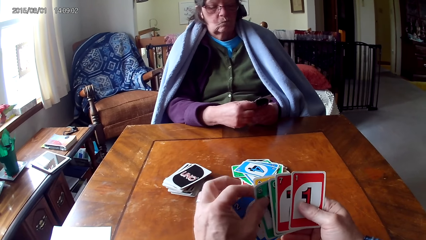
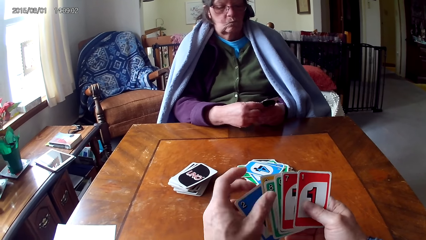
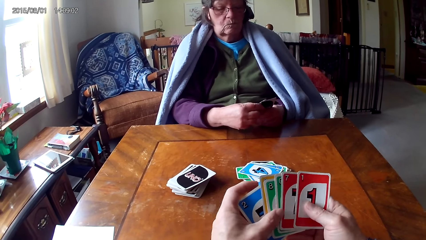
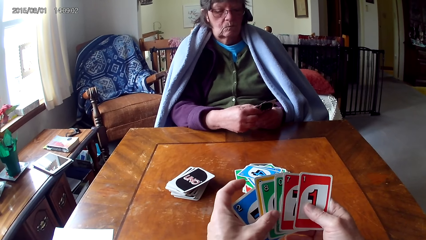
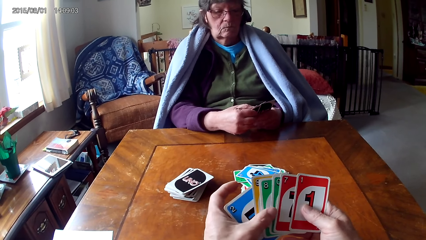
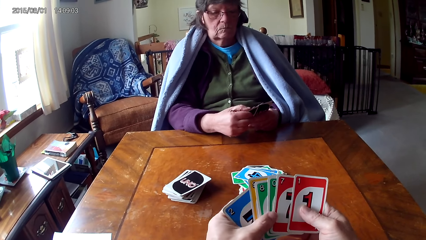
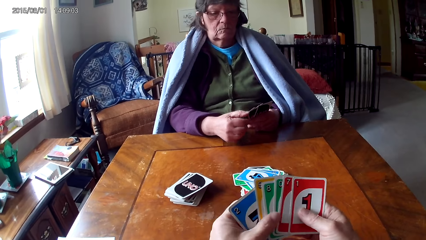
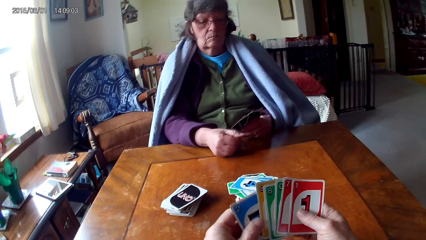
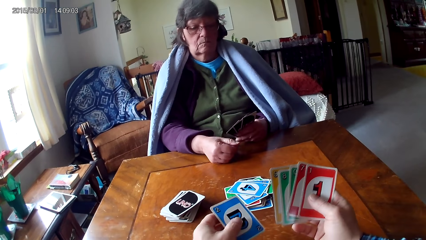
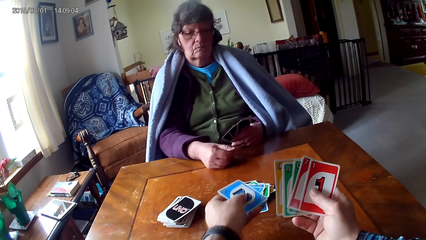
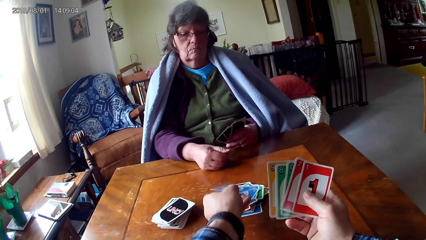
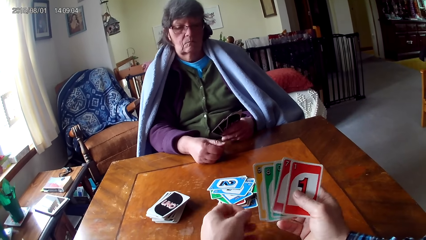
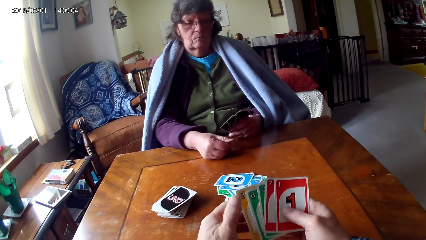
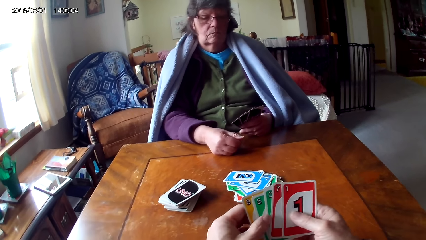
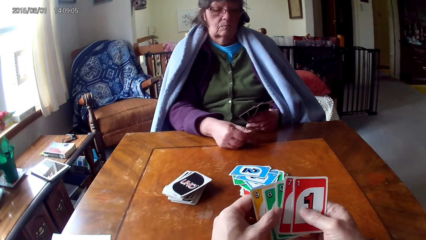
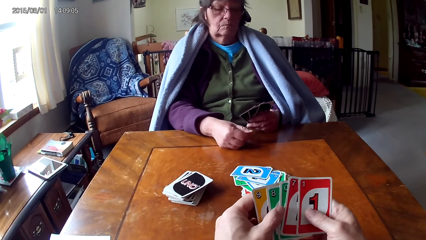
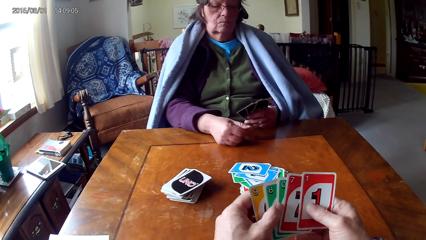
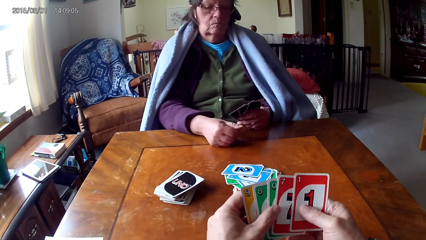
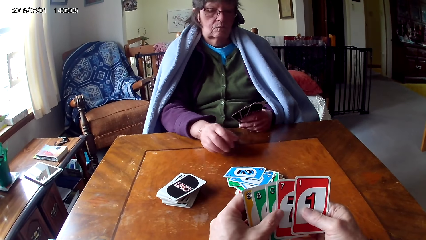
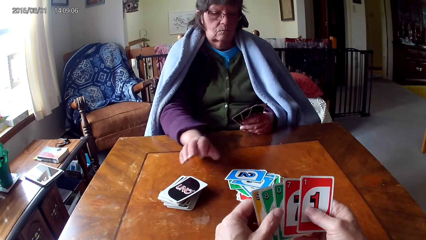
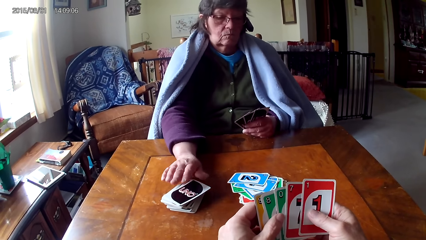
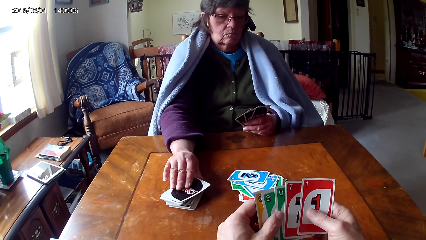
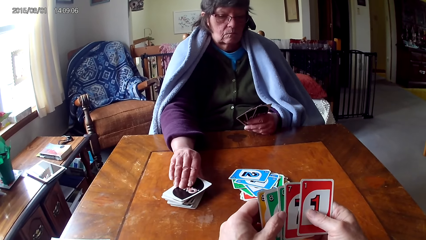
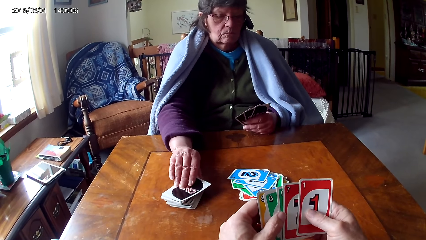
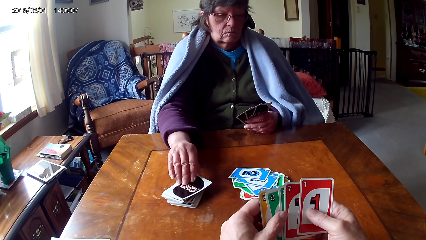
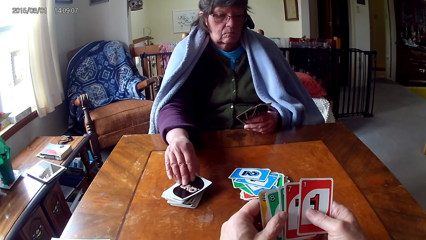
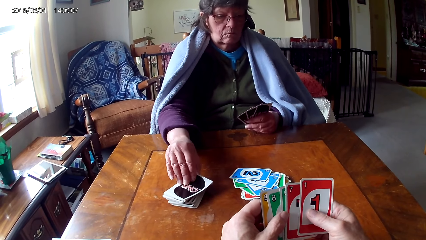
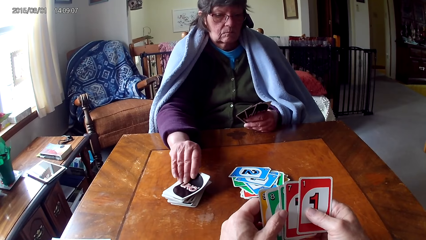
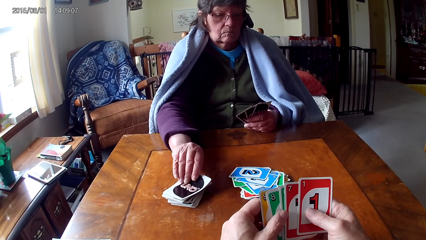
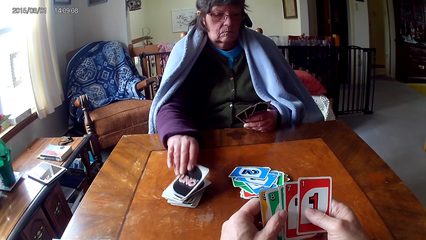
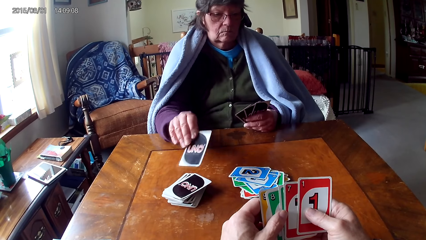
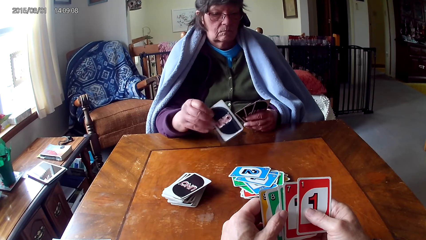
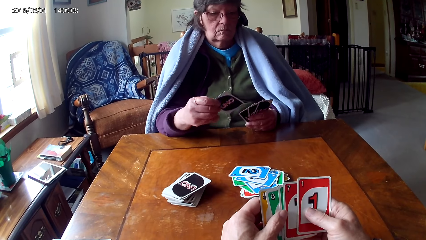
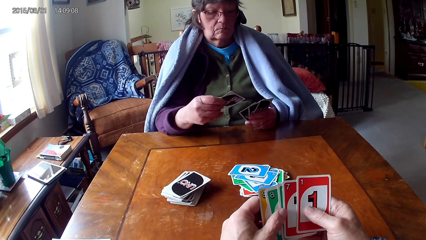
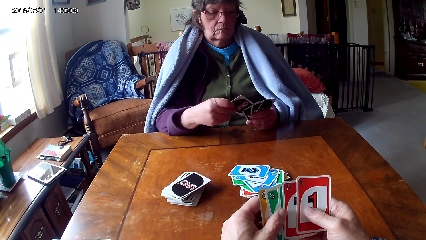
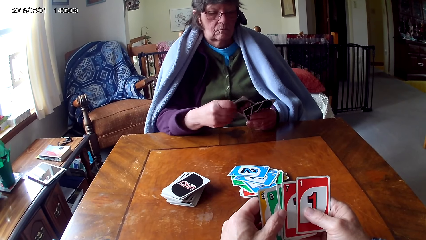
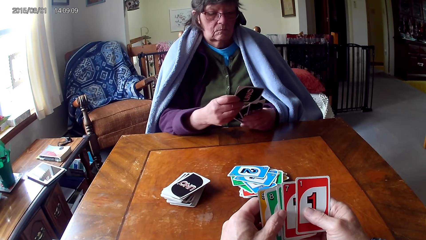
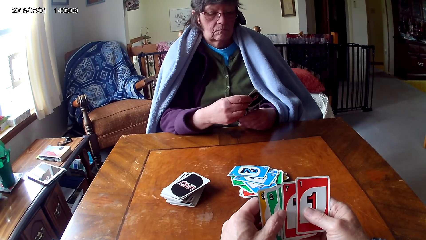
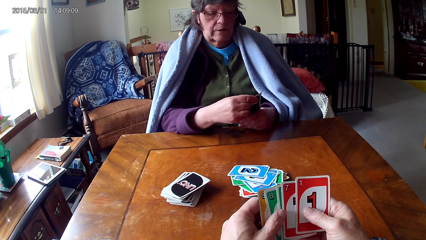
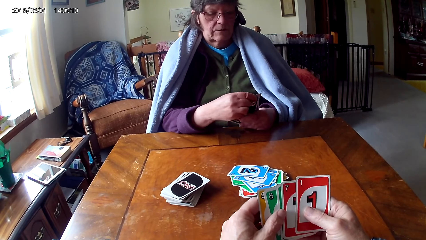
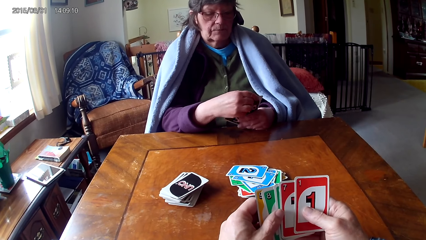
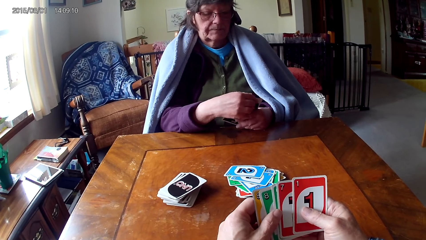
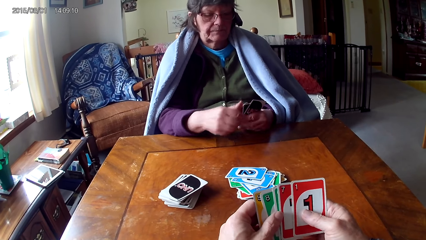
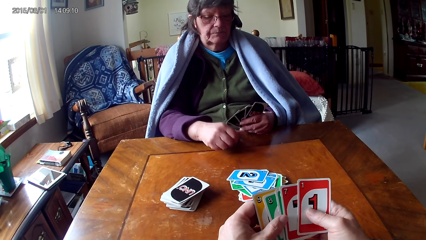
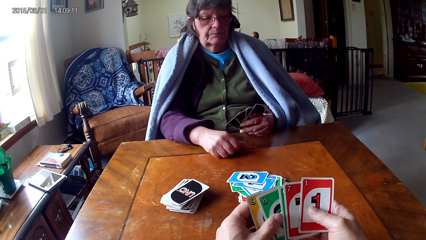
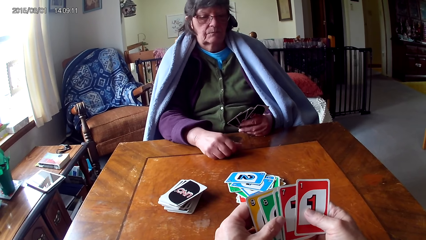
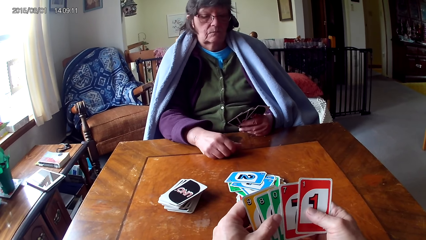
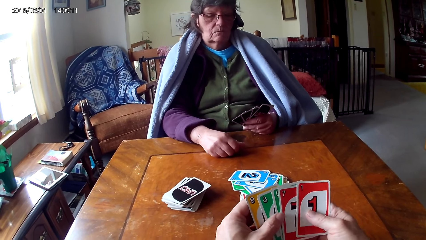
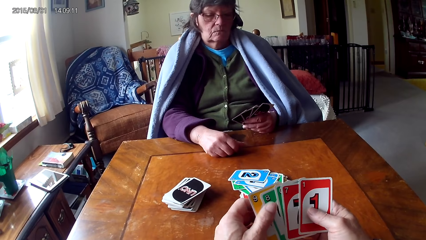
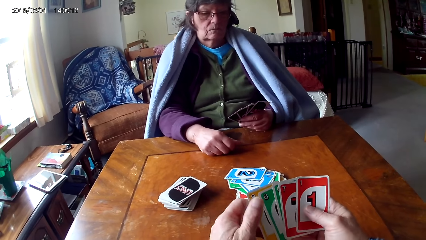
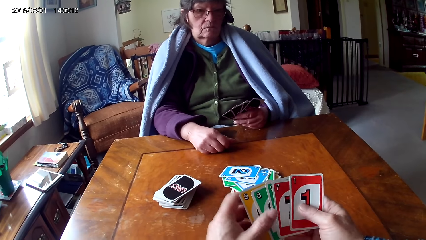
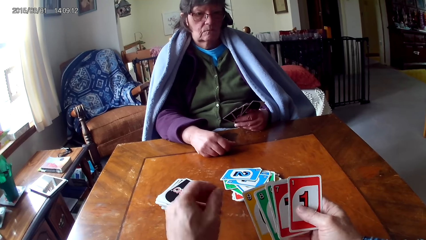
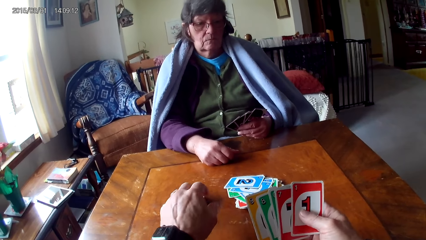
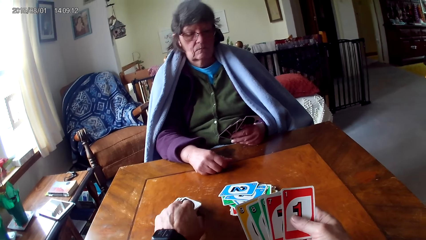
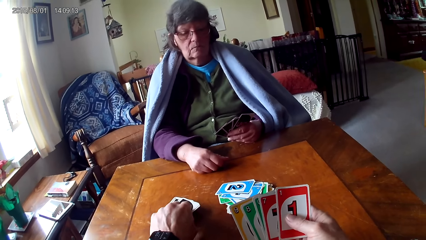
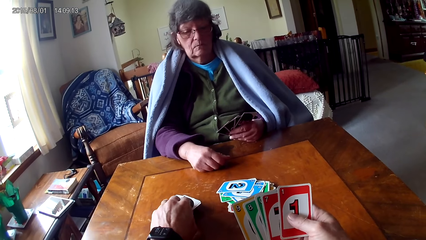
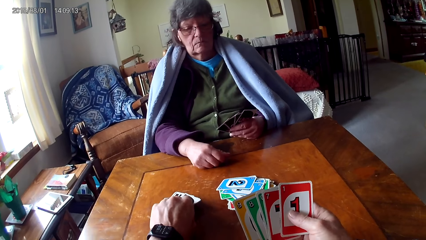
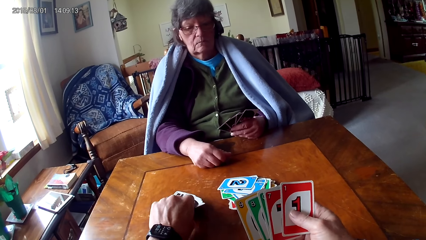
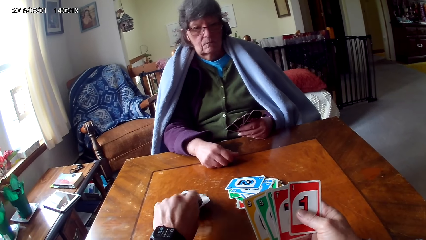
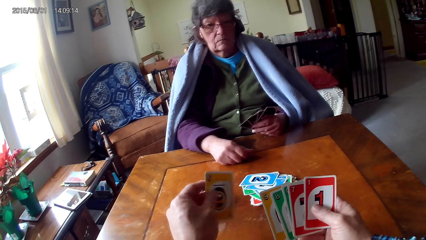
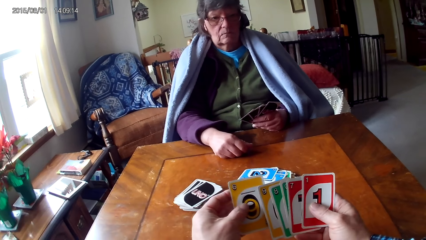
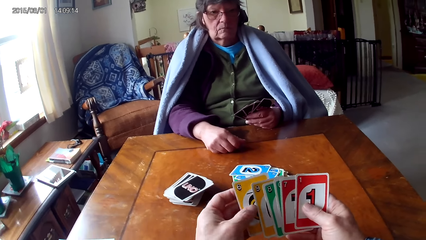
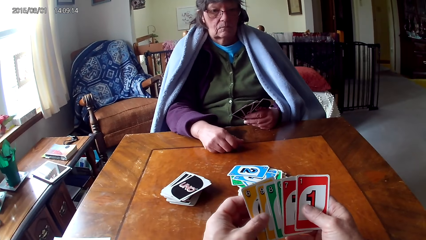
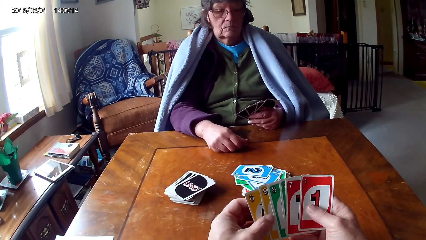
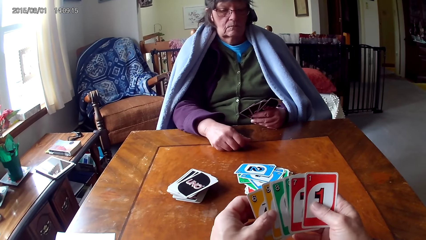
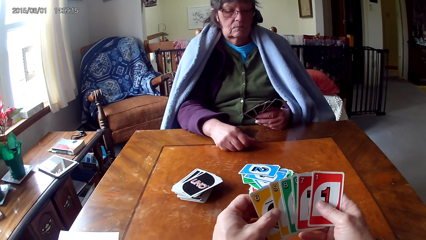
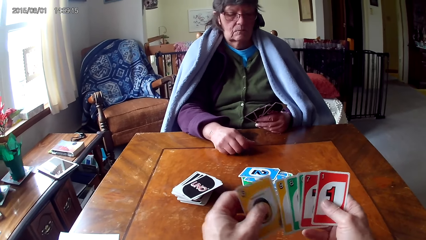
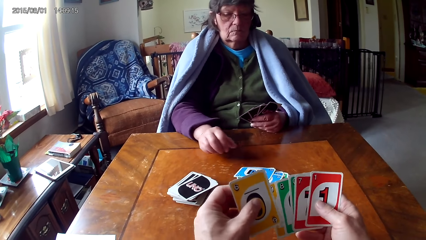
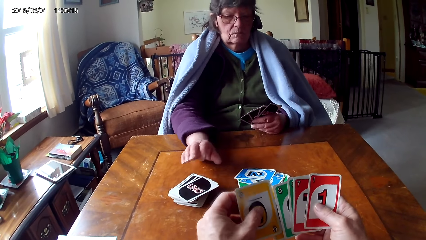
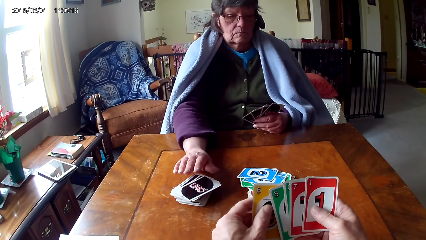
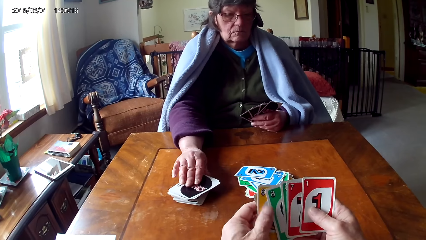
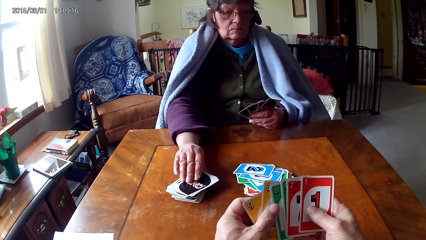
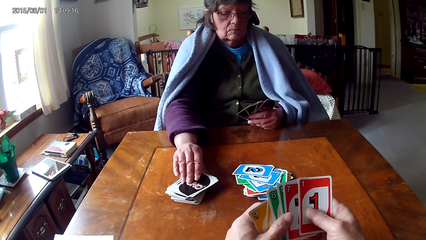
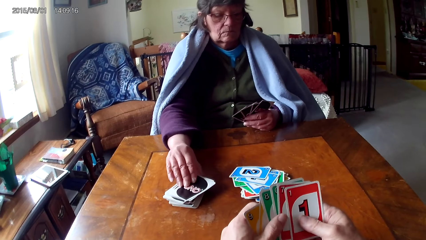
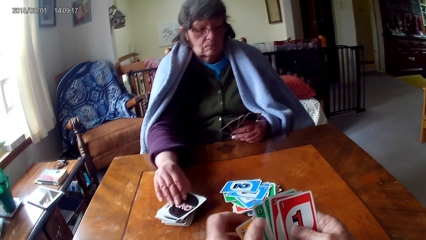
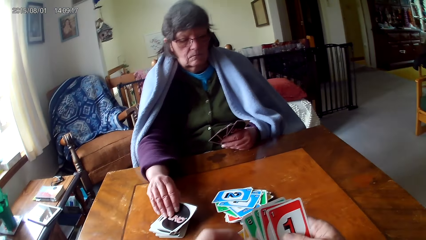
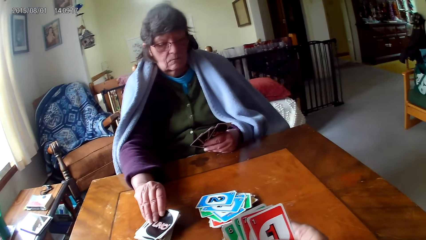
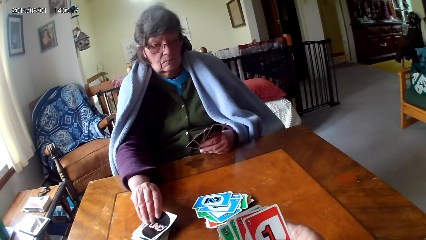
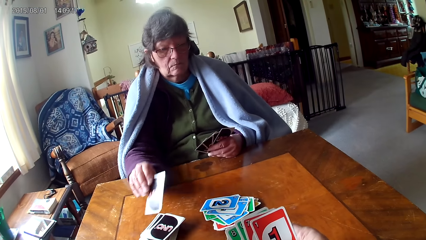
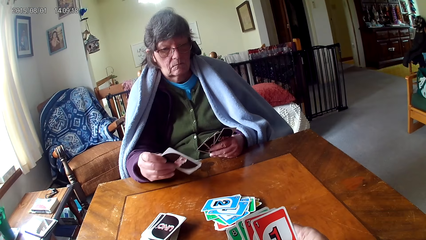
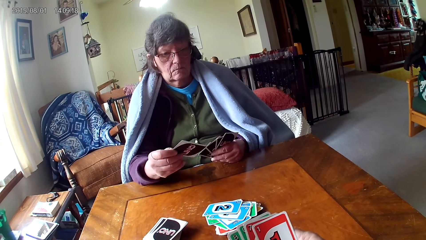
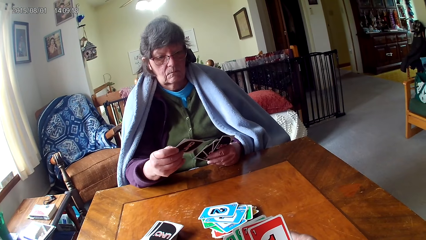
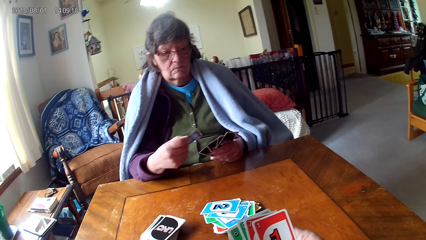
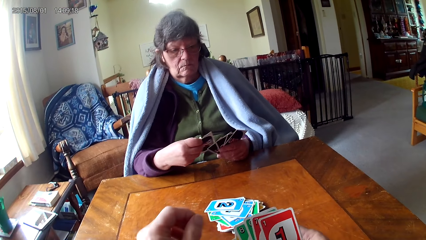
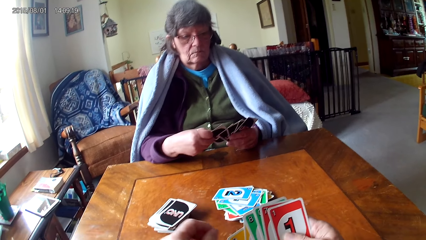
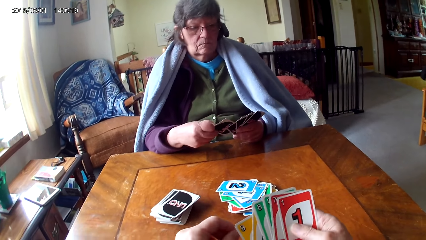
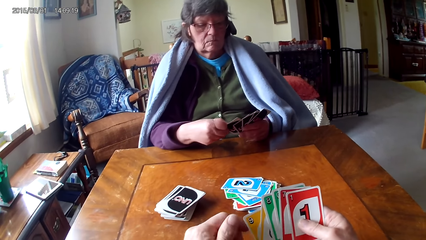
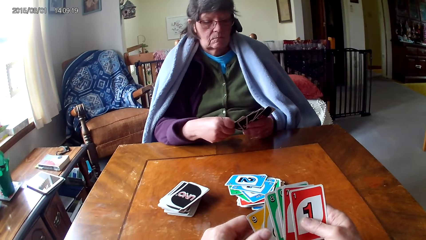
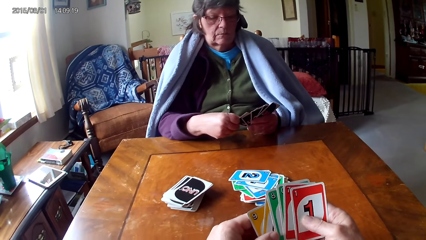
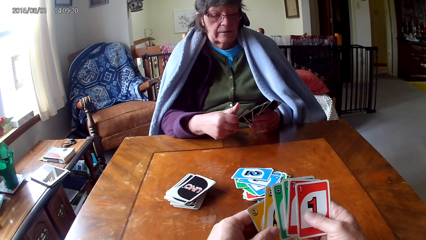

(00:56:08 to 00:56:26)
The camera wearer puts a card on the table. They look at a person pick up a card. They pick up a card and arrange the cards.
